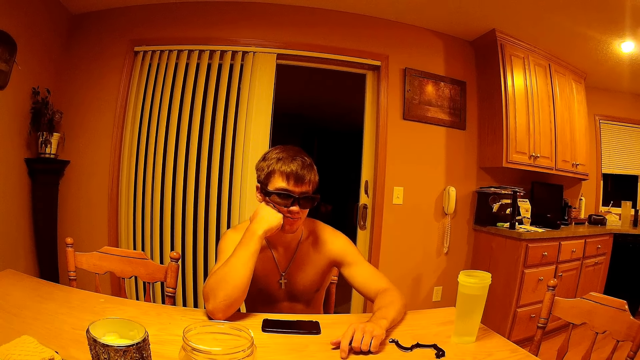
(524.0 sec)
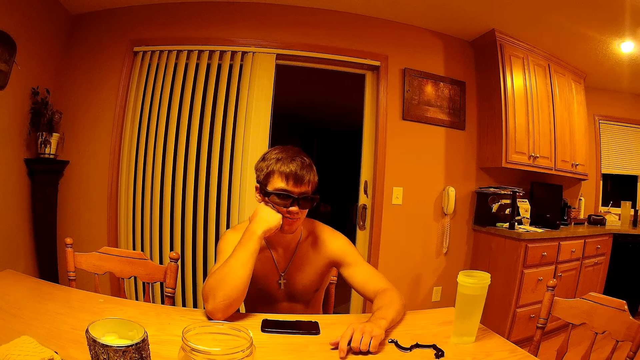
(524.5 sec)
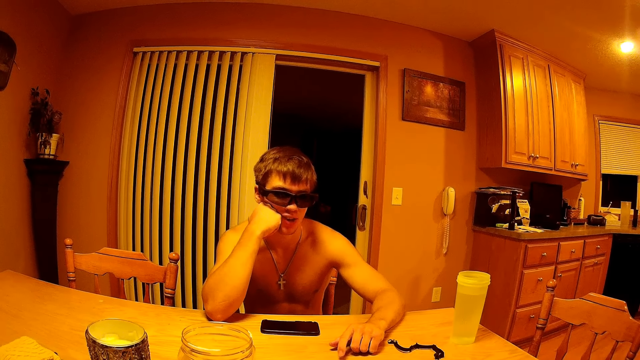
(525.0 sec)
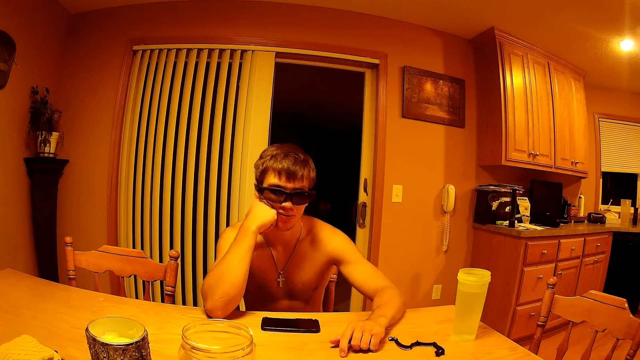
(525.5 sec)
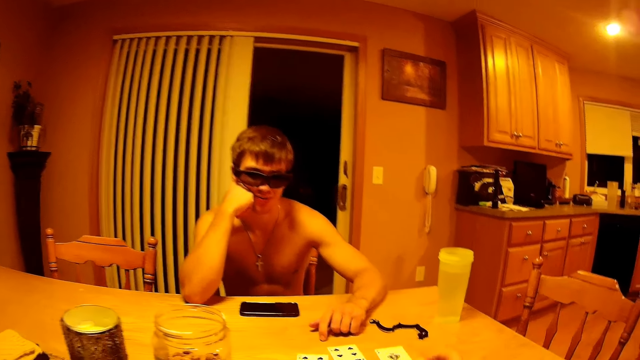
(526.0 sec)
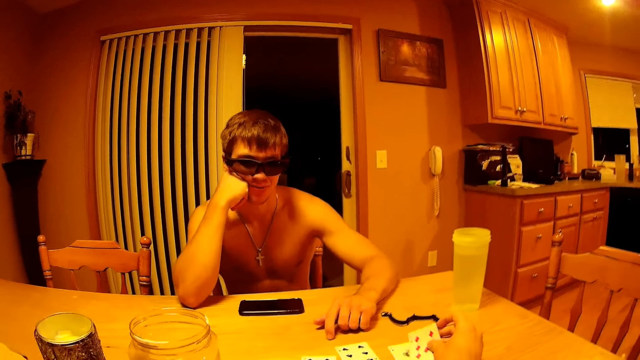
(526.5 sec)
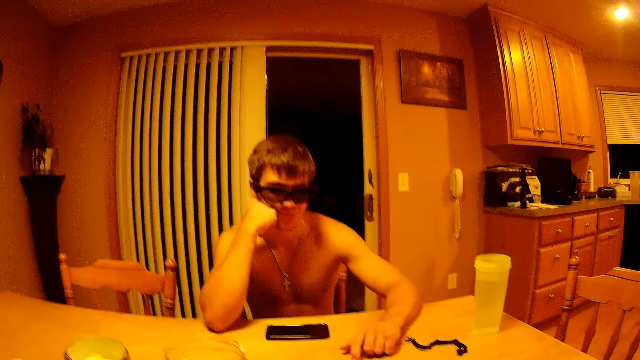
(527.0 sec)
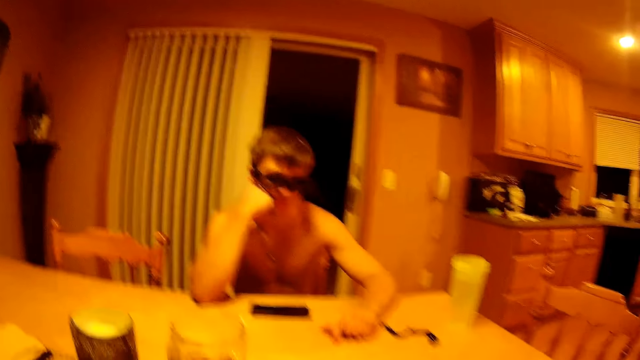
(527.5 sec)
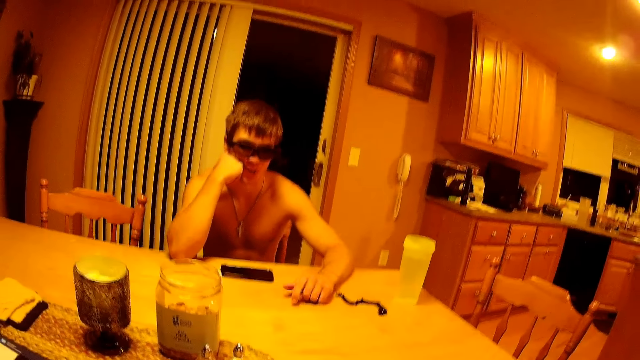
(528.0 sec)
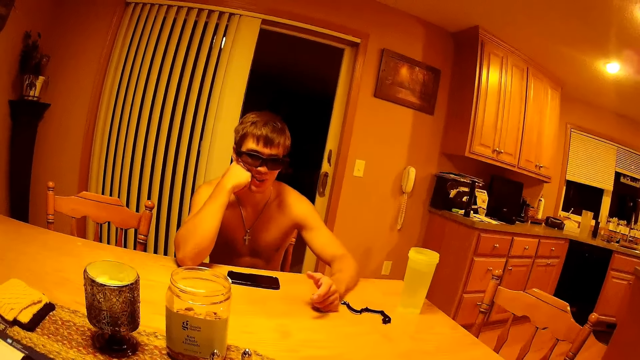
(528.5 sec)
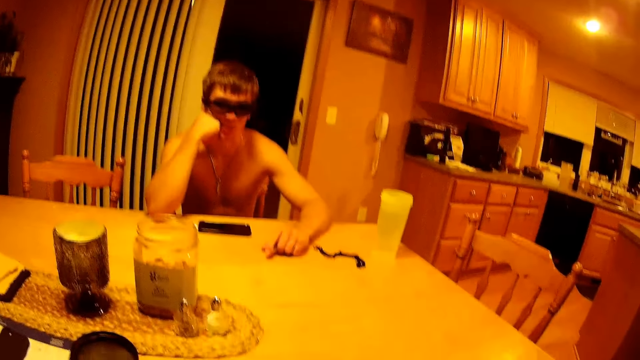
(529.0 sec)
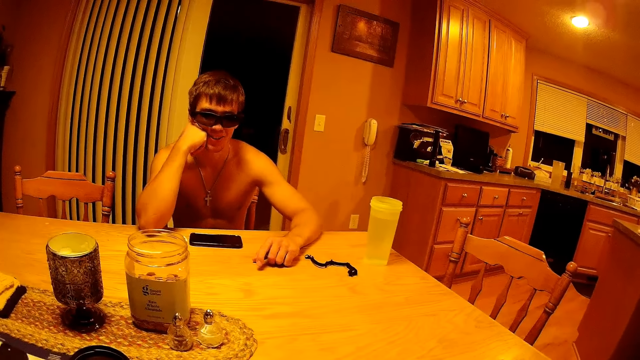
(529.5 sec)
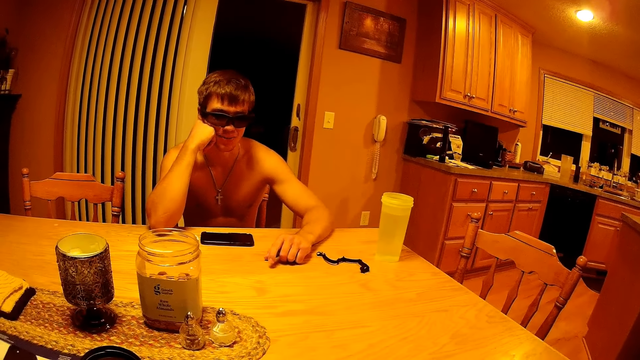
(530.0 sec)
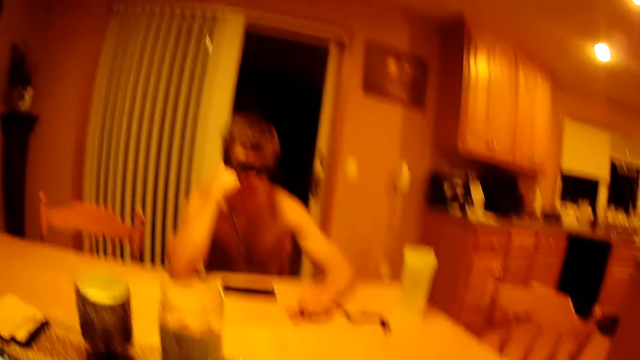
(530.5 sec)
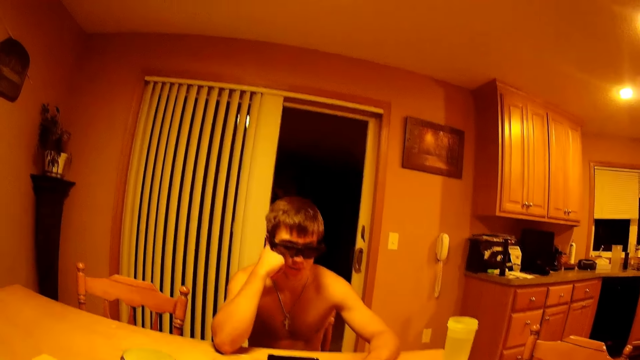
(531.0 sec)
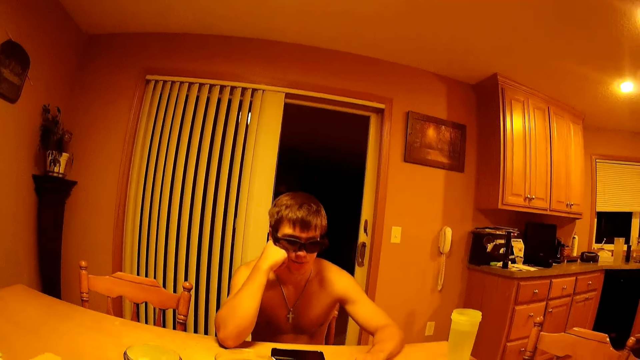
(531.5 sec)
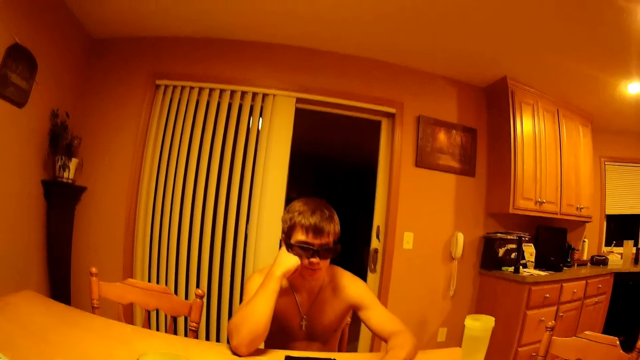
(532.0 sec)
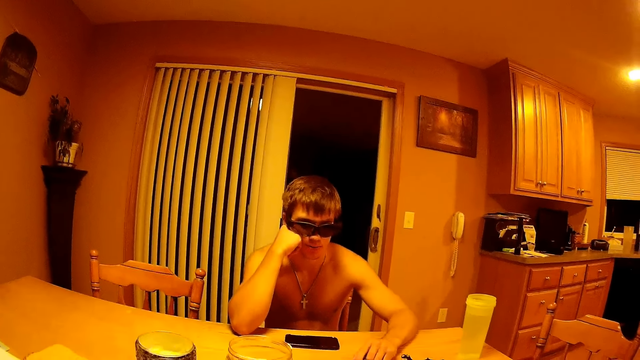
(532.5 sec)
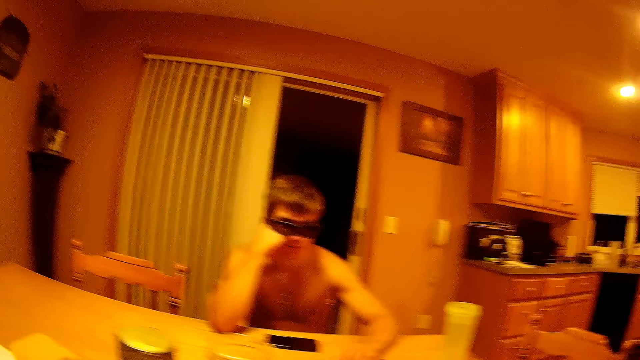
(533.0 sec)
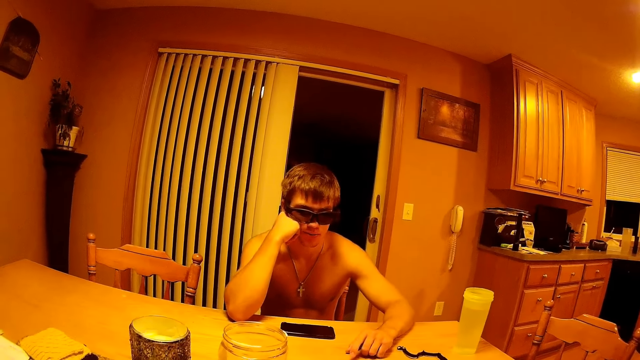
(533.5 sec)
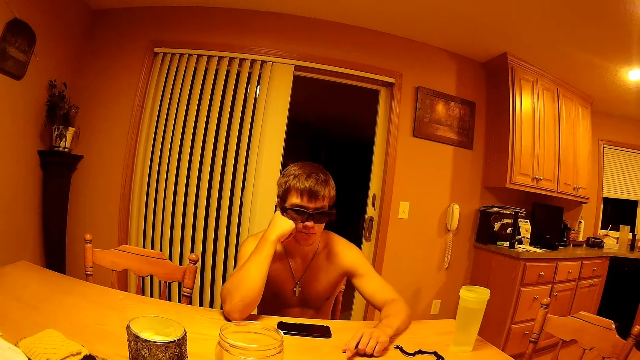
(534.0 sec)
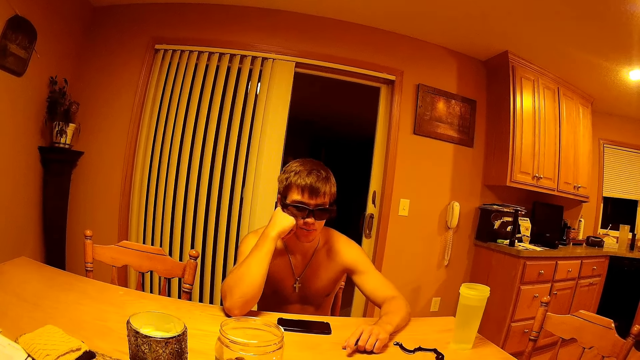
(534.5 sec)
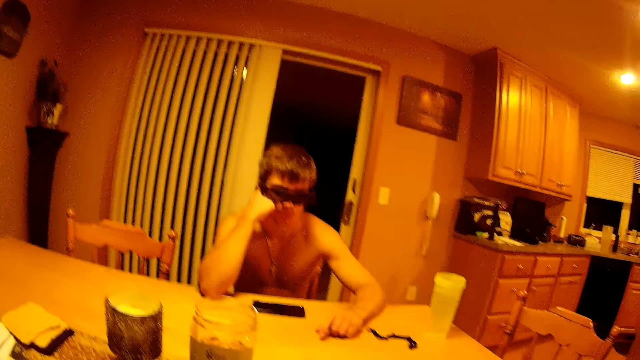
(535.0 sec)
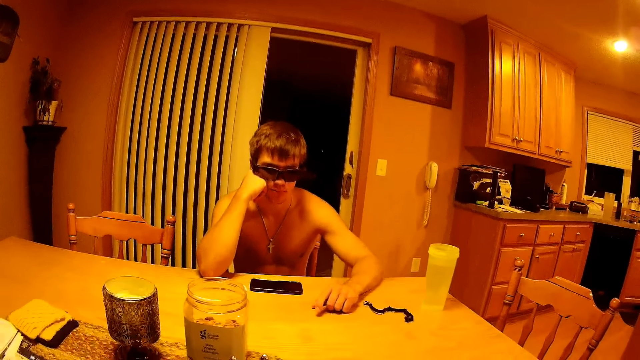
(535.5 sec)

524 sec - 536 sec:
The camera wearer puts a card on the table.

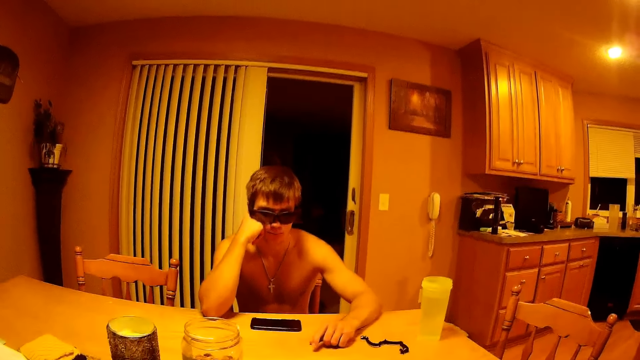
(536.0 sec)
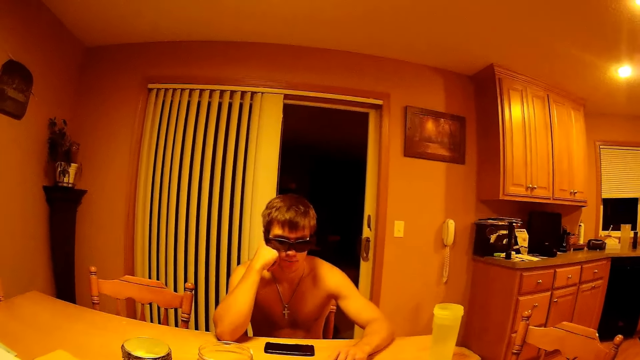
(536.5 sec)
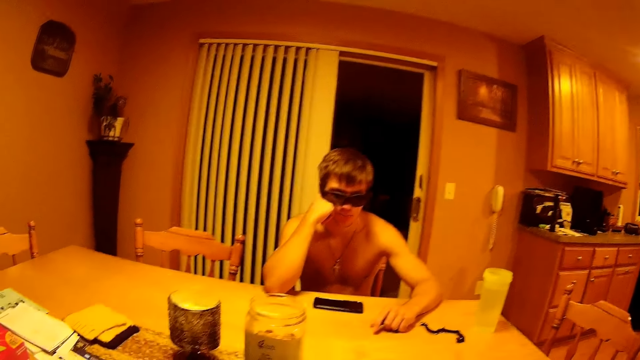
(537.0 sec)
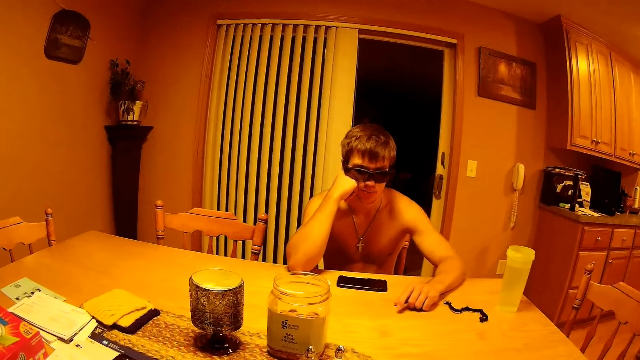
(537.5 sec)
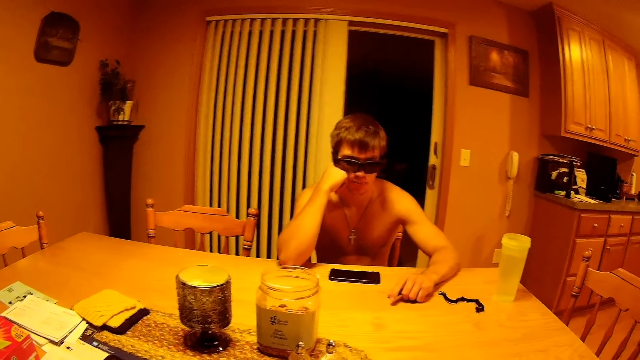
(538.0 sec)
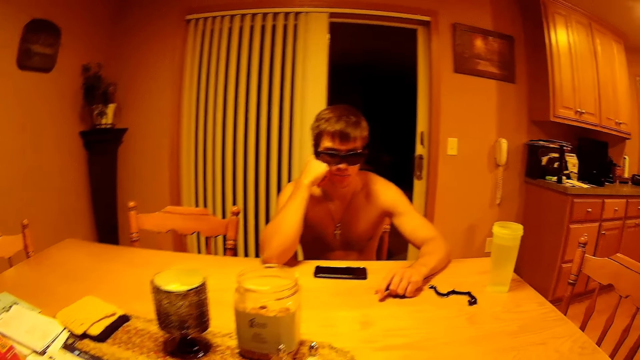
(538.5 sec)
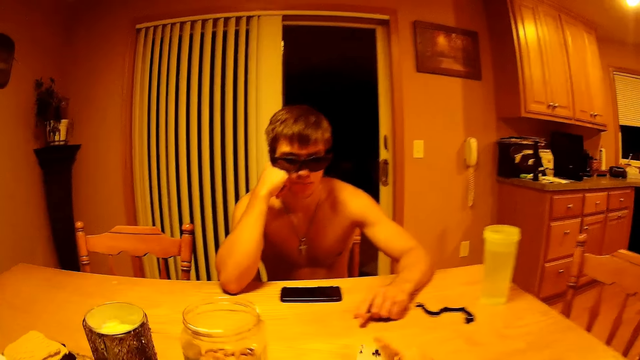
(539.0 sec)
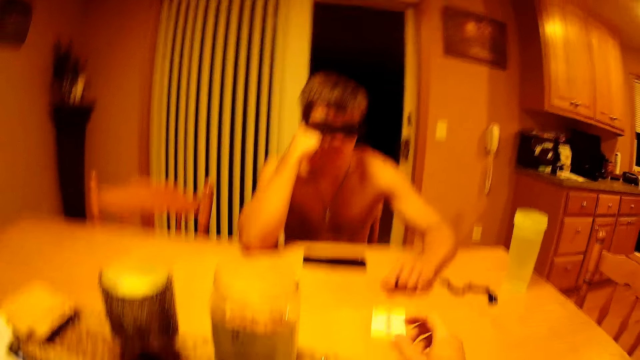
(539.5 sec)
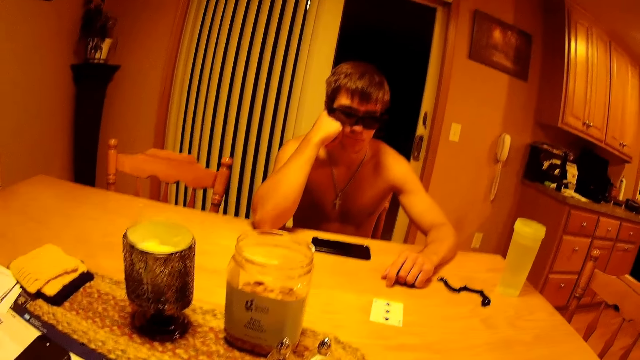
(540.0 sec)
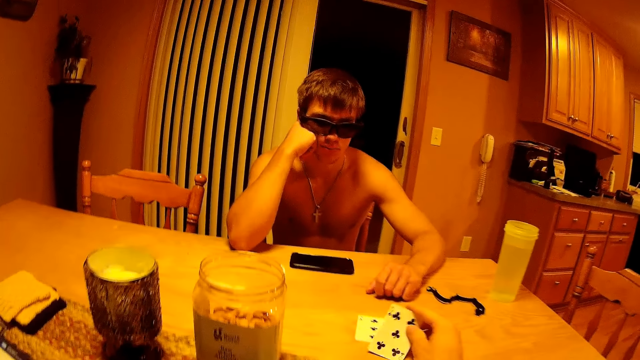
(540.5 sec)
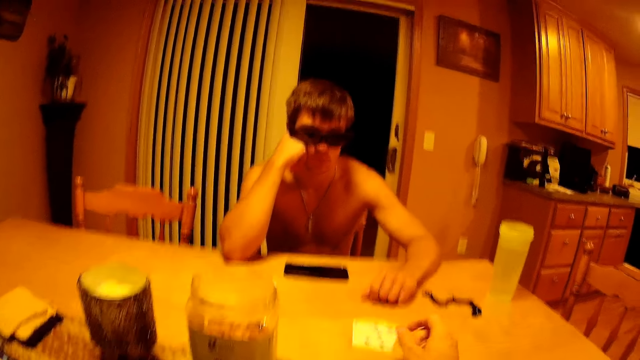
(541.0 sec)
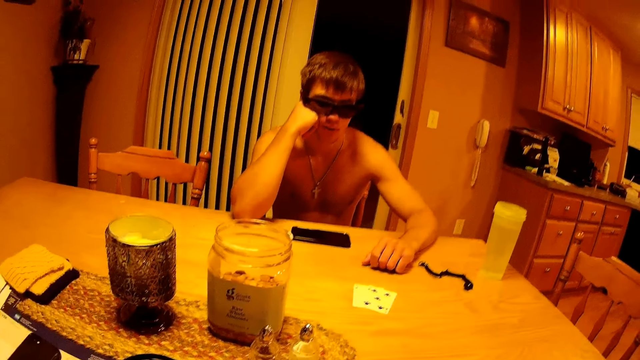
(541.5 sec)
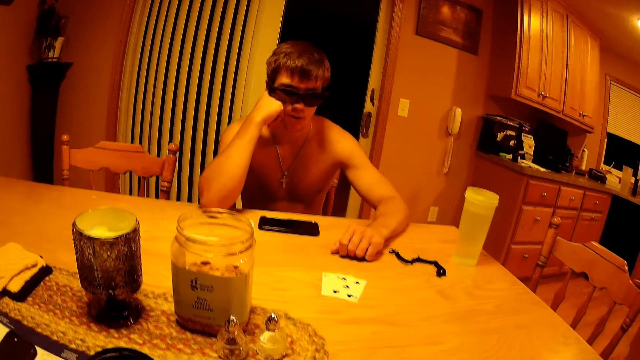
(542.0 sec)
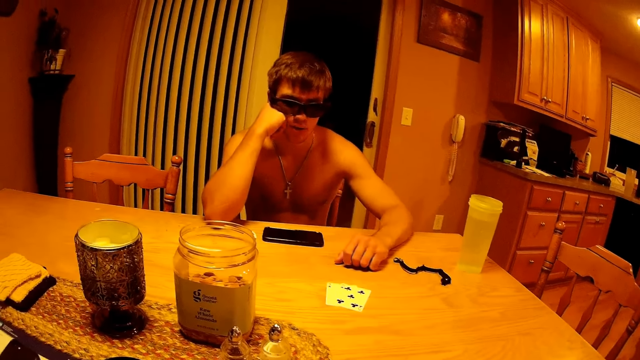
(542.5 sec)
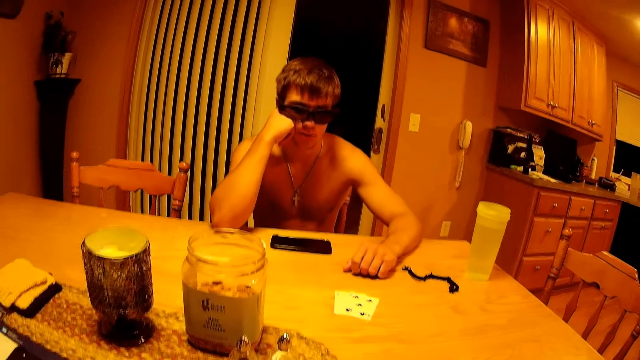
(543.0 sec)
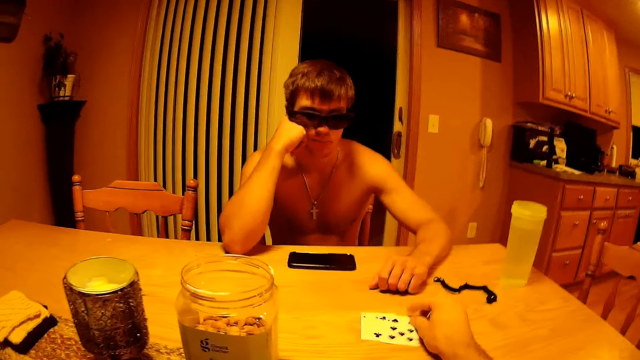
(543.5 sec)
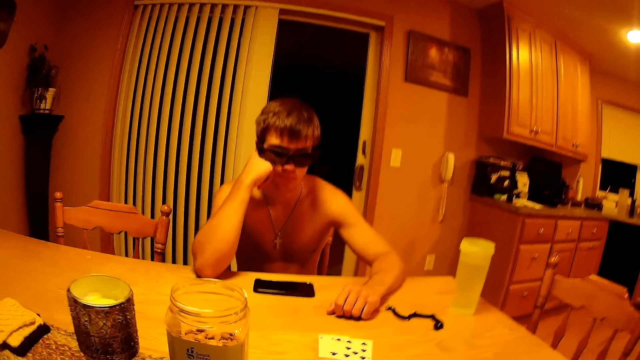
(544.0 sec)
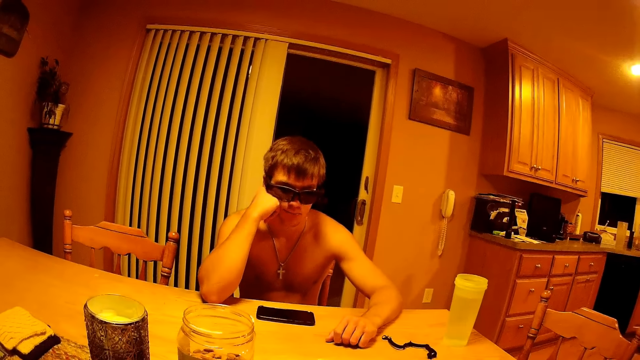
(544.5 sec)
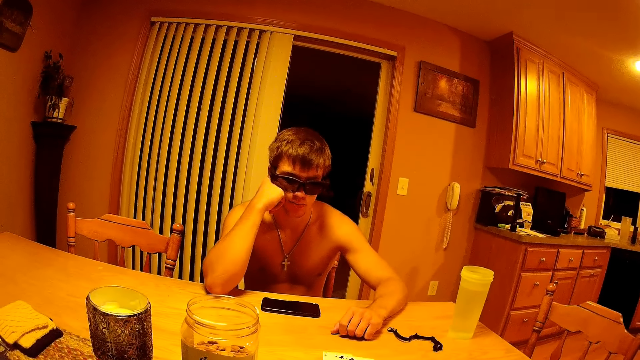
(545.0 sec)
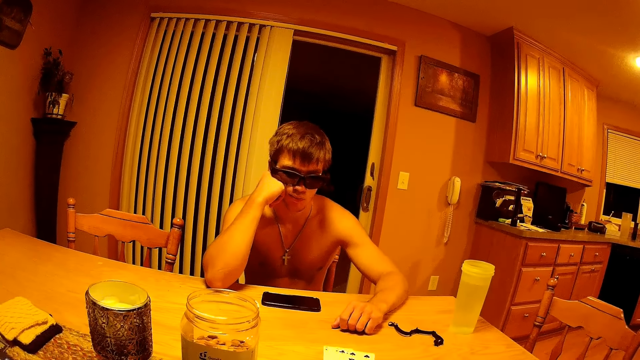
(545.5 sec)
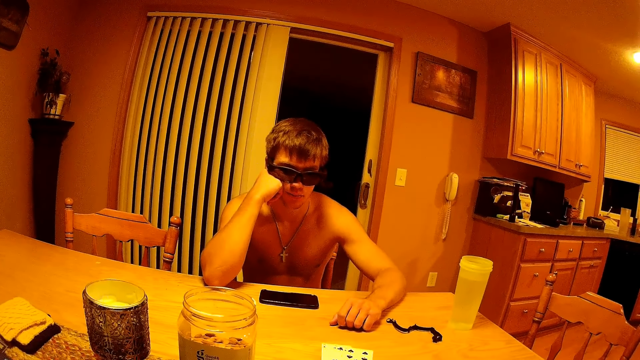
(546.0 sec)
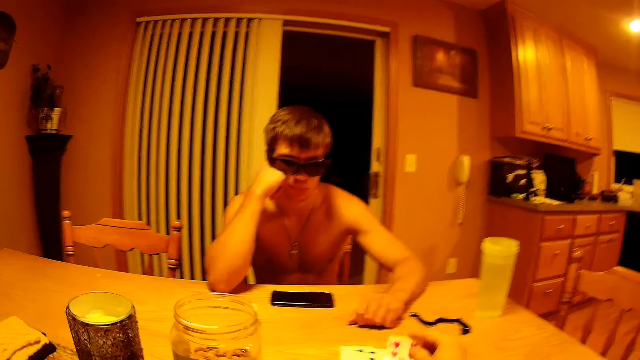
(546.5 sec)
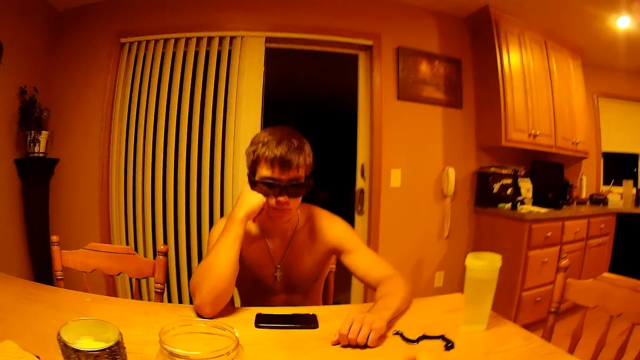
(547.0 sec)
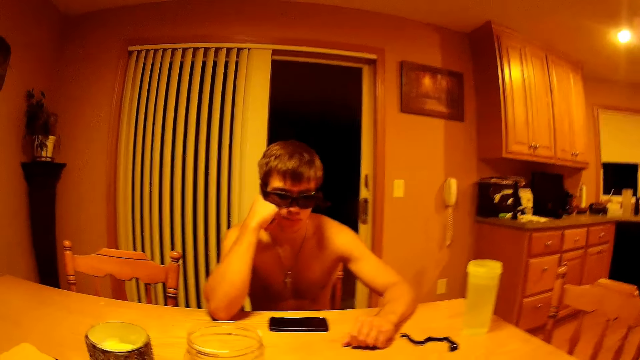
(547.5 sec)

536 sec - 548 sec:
The camera wearer places a card on the table. They do so repeatedly.
